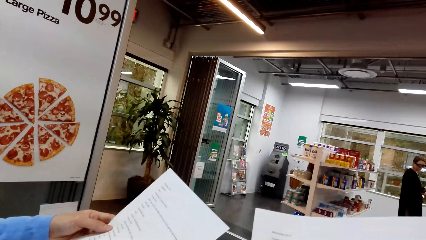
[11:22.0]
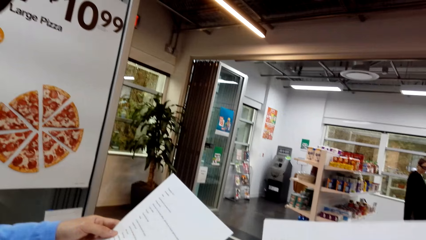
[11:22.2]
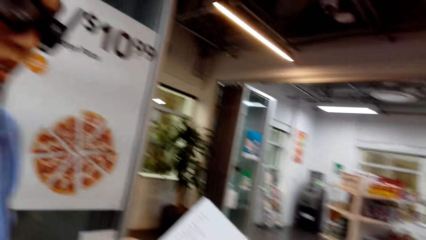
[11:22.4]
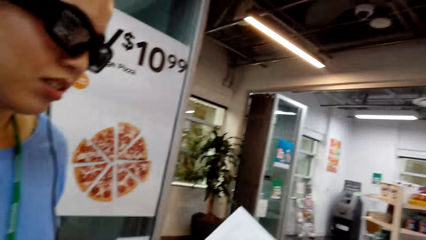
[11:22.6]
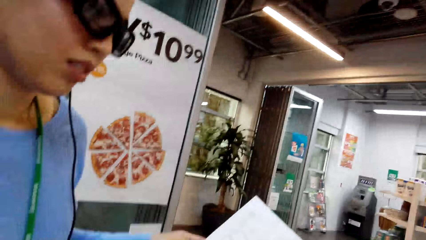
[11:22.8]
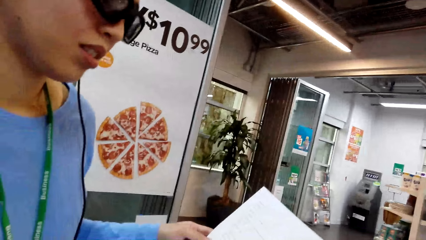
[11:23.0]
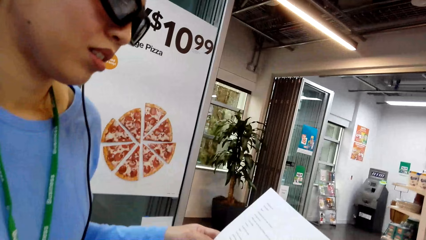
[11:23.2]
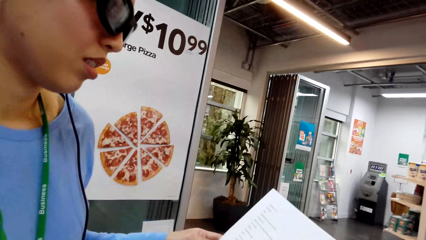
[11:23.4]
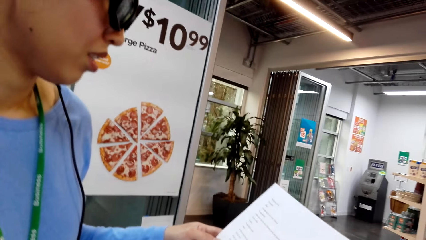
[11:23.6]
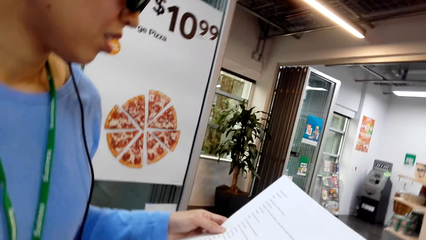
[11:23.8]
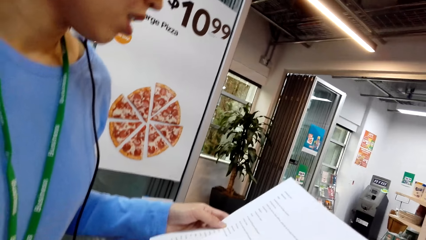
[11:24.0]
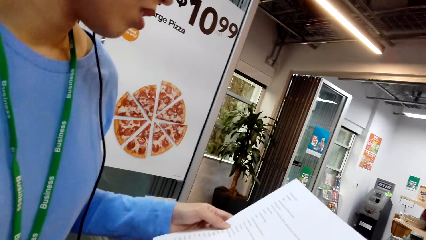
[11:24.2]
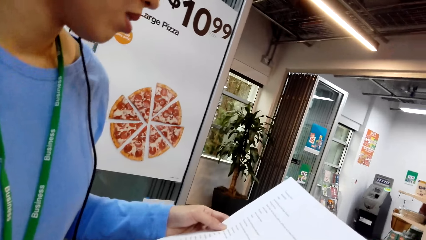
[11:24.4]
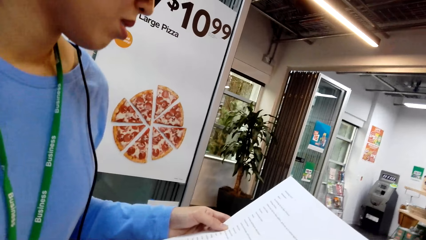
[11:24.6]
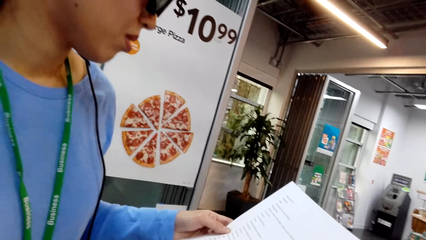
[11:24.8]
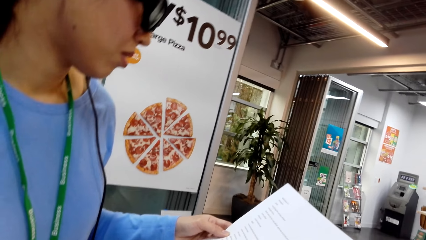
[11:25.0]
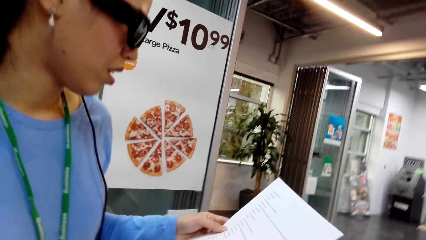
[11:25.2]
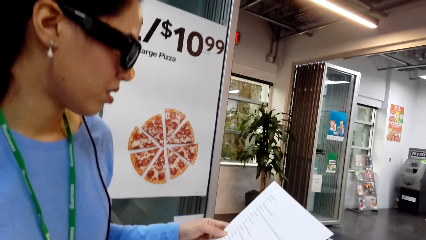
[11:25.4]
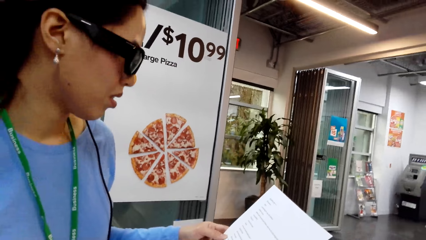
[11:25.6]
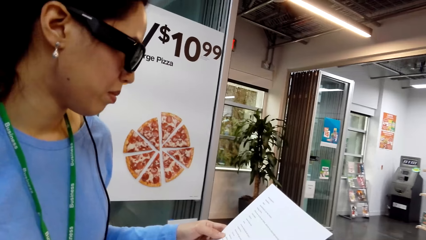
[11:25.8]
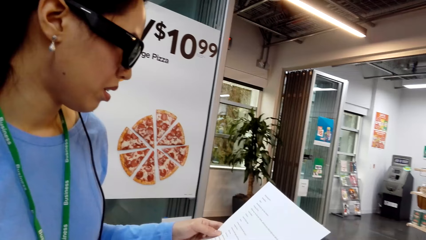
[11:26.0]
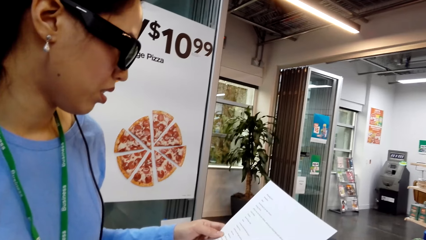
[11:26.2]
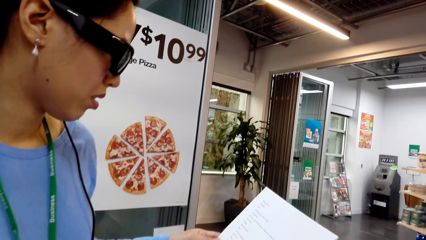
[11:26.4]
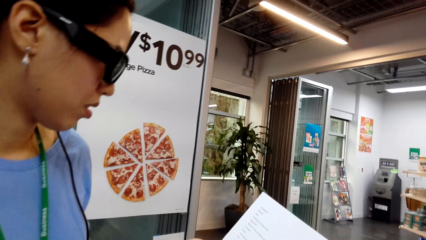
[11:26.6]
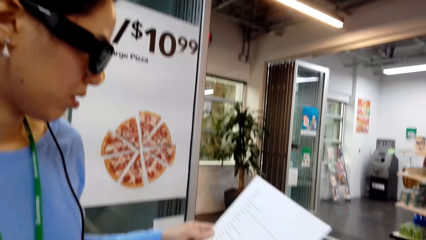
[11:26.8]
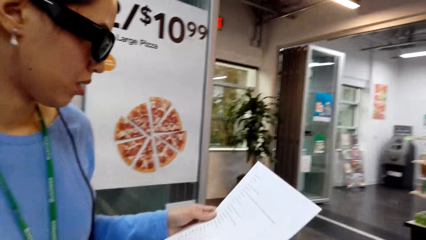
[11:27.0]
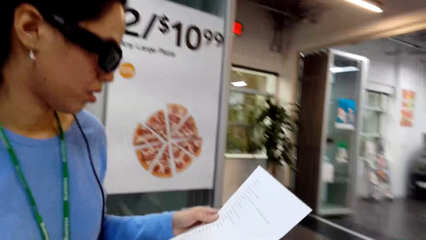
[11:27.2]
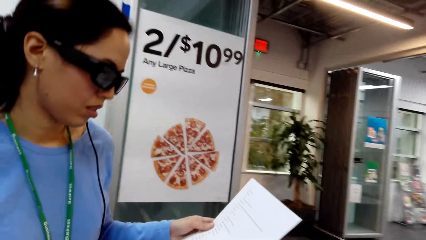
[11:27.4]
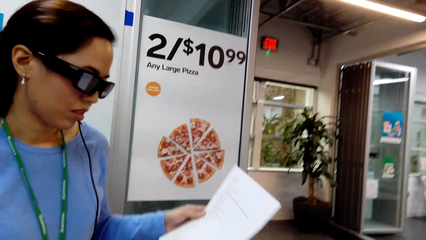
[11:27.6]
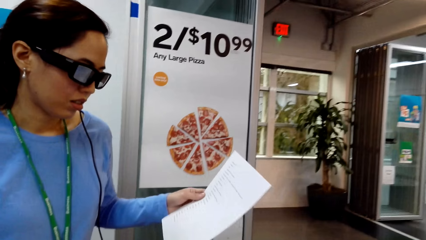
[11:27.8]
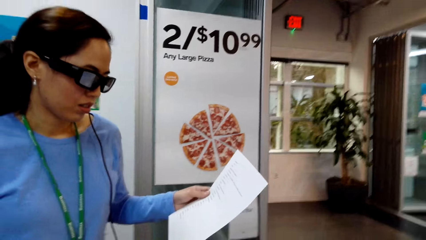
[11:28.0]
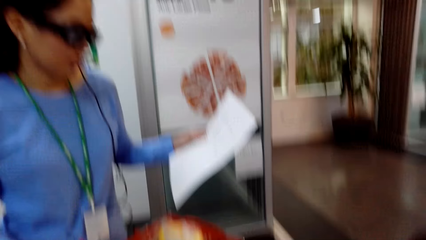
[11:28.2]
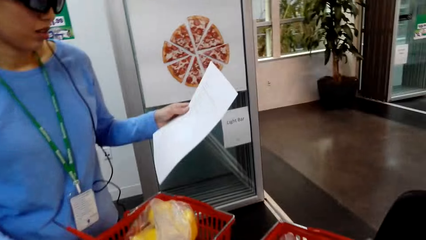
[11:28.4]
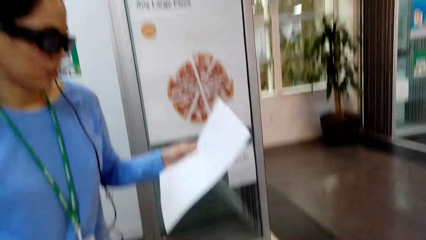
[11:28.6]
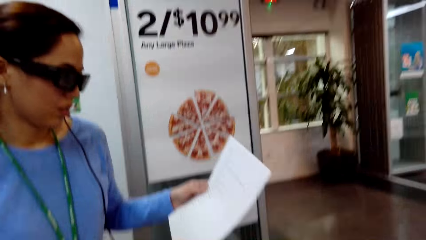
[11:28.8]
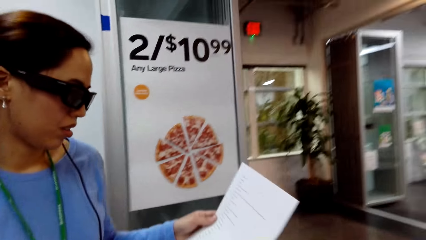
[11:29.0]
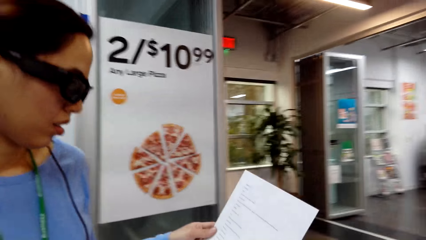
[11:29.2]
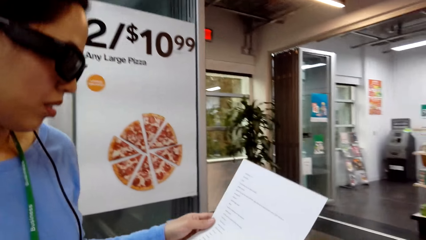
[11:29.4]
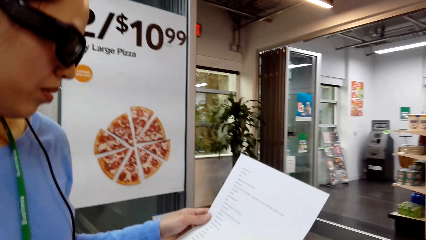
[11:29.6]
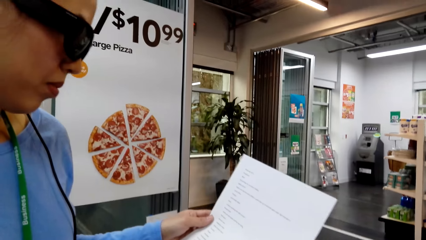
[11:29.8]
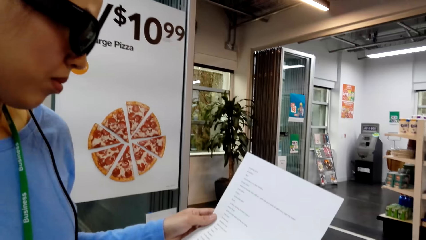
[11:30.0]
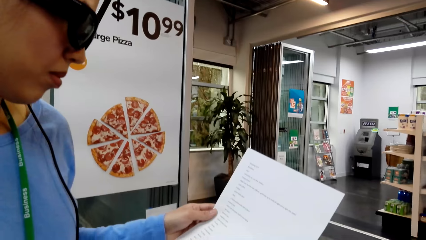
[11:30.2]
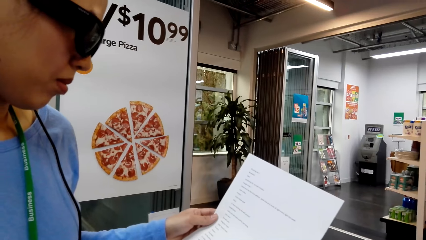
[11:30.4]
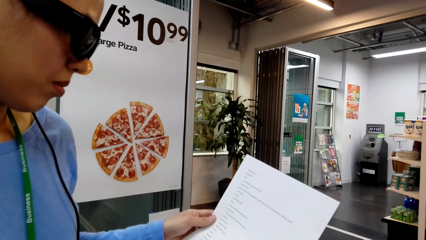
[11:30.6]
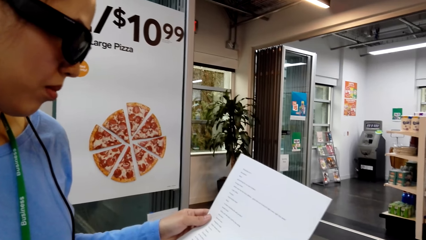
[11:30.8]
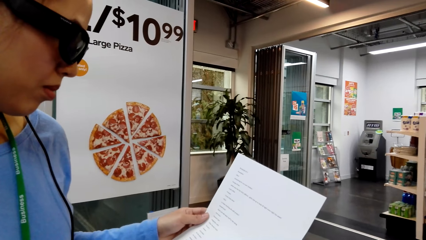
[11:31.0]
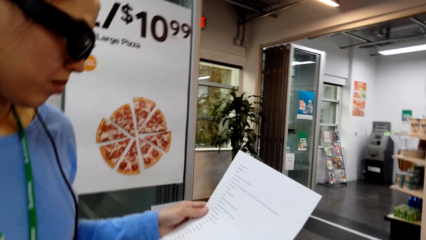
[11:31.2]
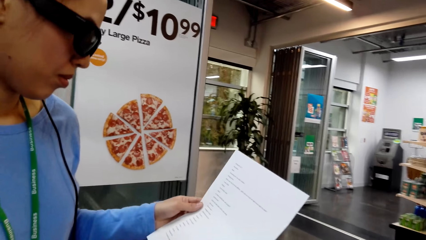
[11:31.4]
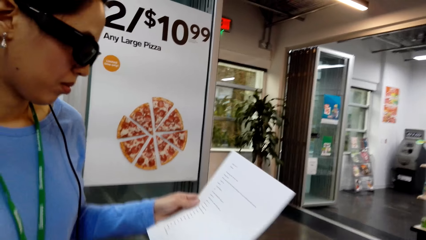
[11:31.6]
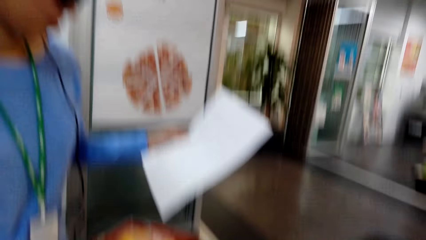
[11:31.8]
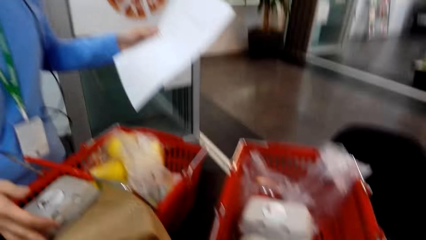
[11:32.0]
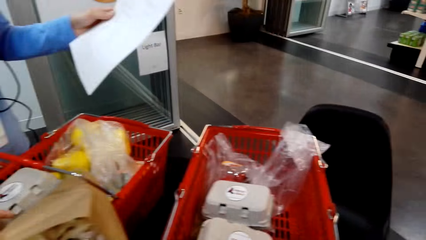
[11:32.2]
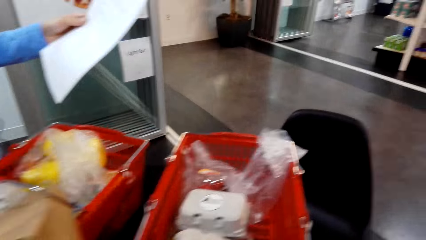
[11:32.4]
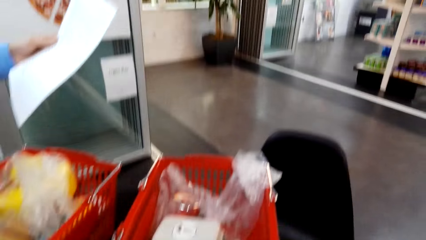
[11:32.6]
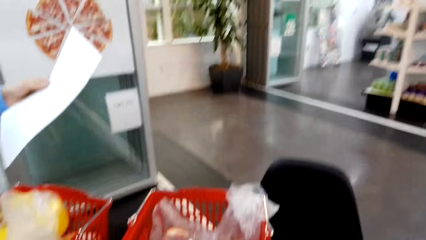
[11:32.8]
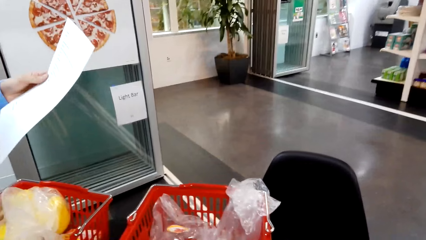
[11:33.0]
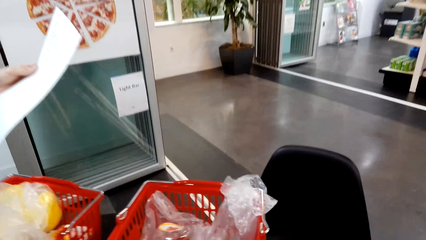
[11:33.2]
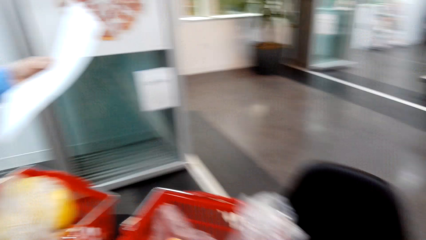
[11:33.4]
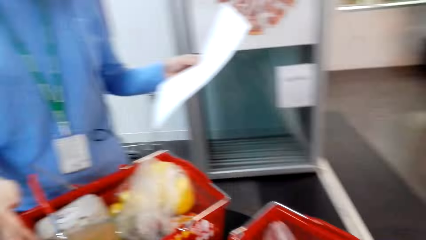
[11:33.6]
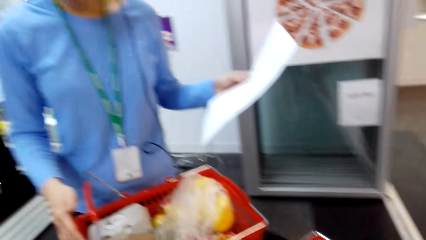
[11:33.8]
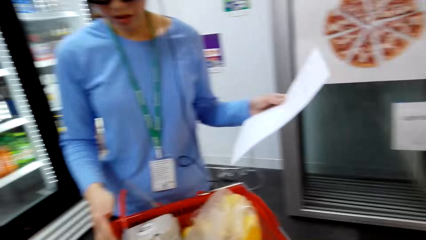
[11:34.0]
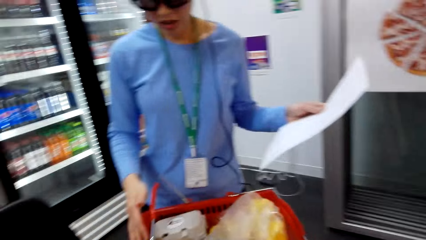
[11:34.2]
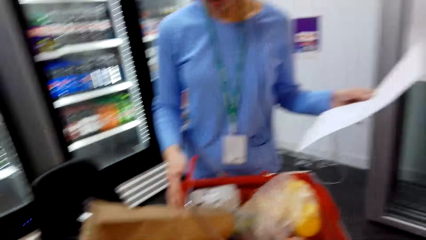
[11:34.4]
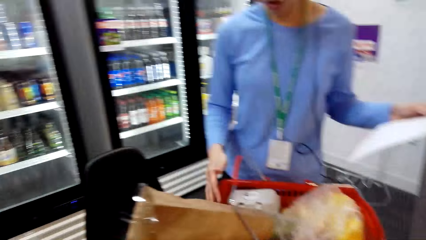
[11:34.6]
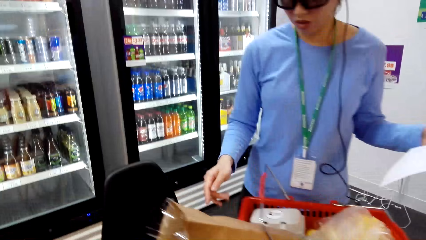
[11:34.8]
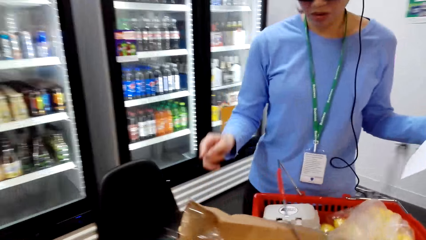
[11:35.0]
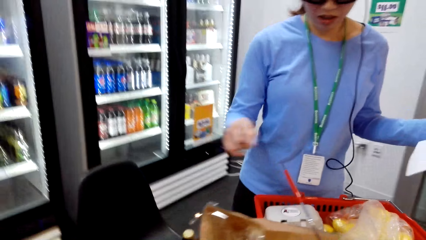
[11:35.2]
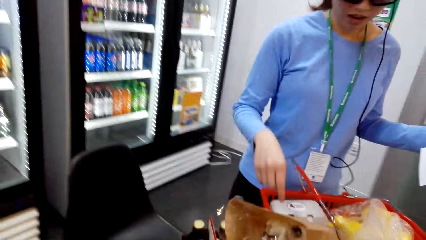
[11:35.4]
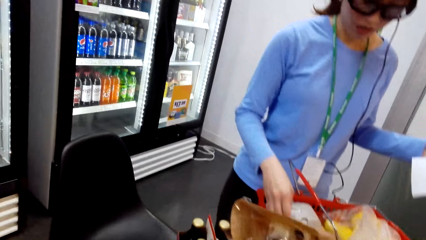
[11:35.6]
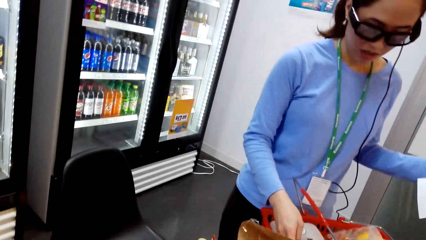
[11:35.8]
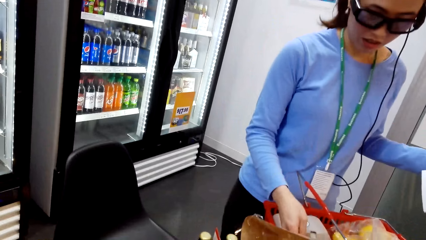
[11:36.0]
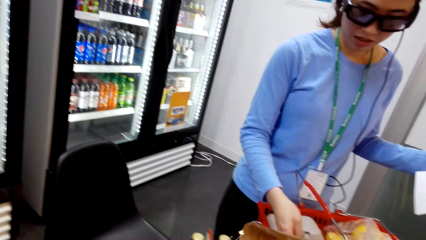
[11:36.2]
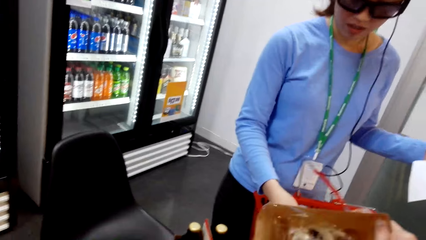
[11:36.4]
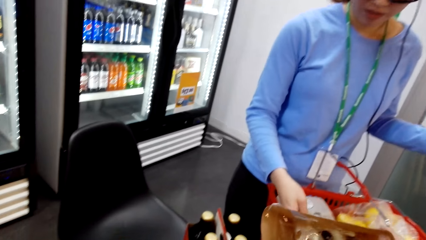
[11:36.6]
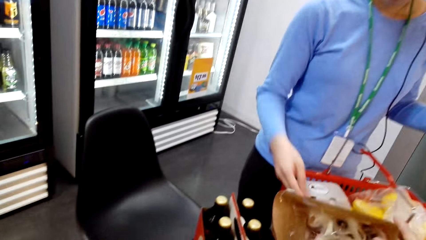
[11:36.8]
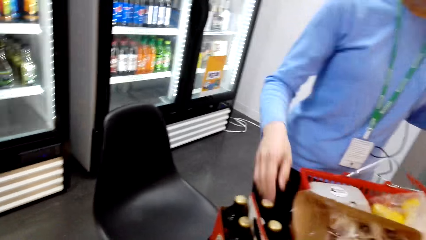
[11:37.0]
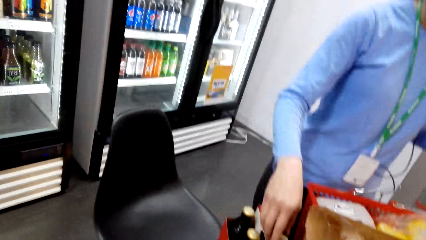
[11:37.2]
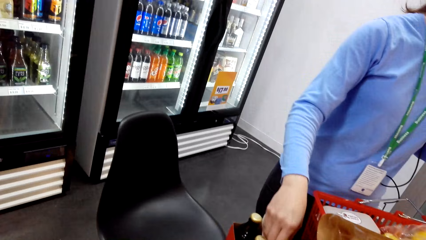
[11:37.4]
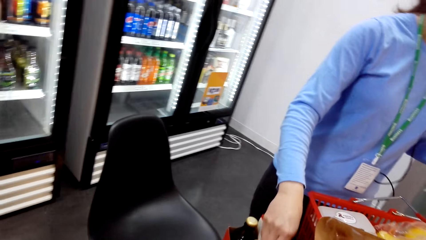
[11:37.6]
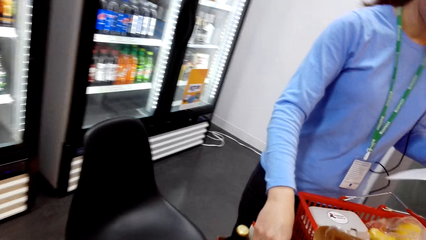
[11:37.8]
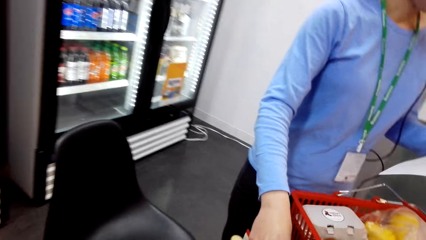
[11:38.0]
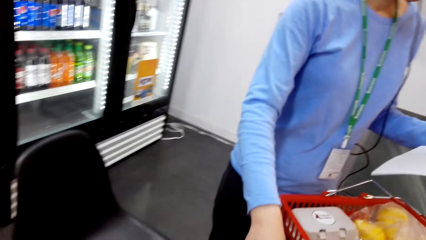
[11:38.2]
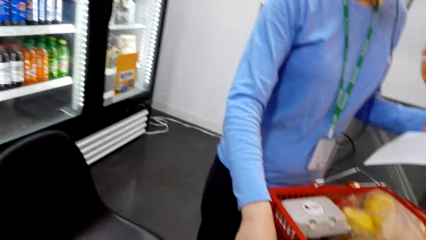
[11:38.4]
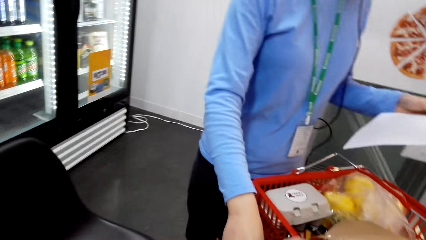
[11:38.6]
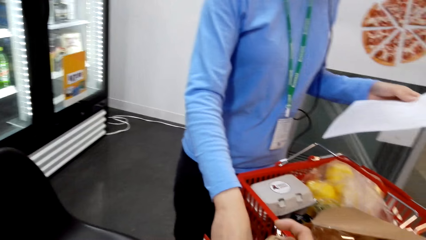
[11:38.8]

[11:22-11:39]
The camera wearer and the woman look at the record list. The camera wearer converses with the woman. The camera wearer and the woman look at the record list.
